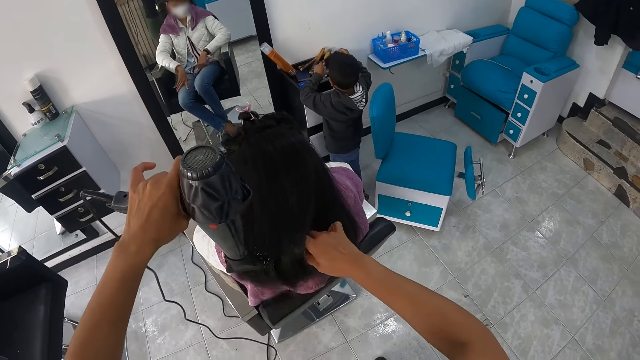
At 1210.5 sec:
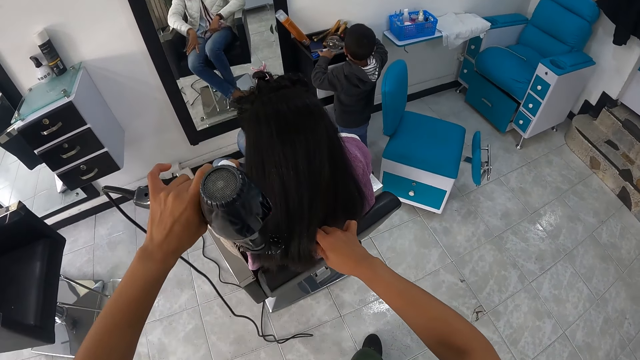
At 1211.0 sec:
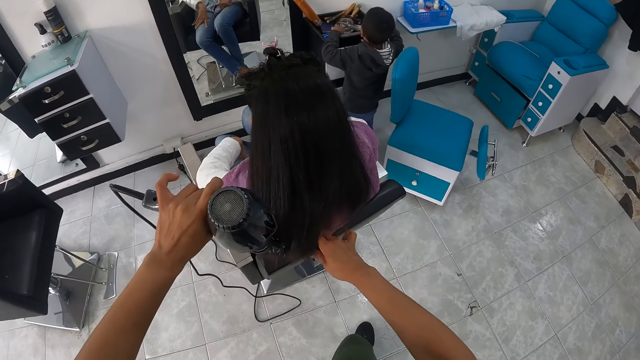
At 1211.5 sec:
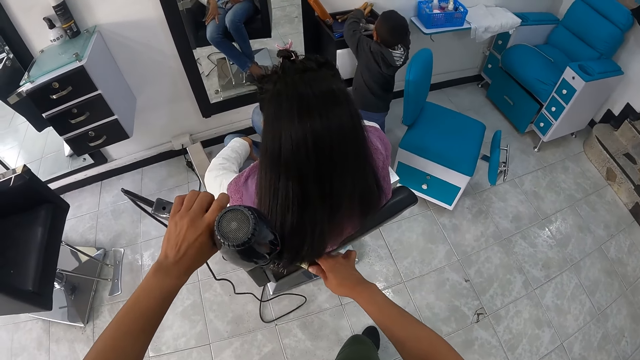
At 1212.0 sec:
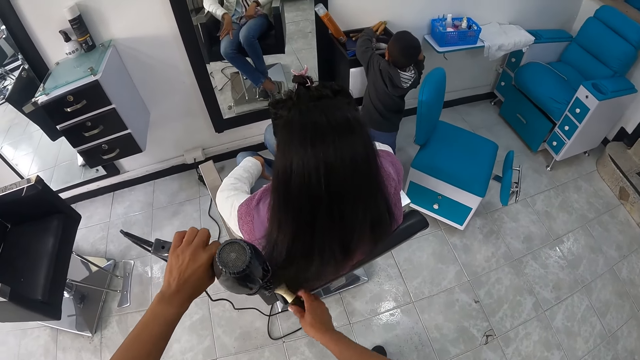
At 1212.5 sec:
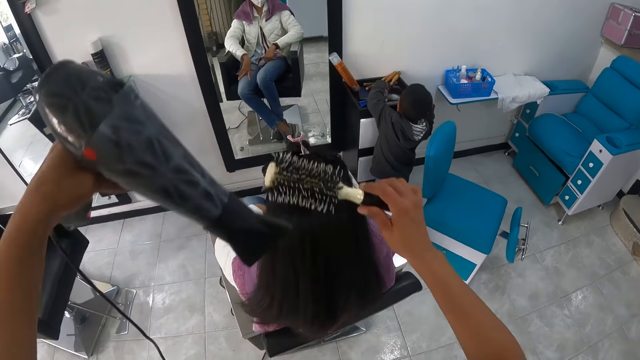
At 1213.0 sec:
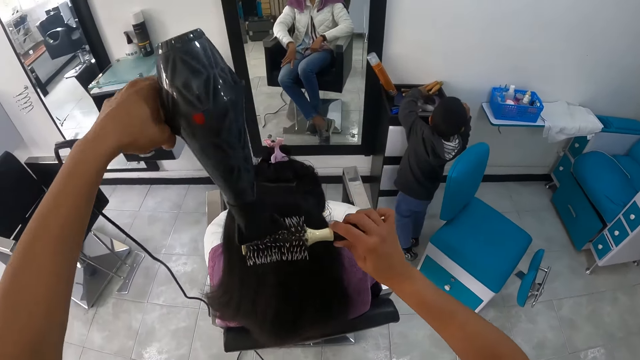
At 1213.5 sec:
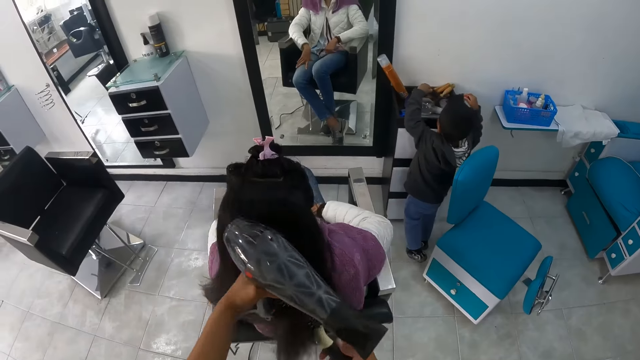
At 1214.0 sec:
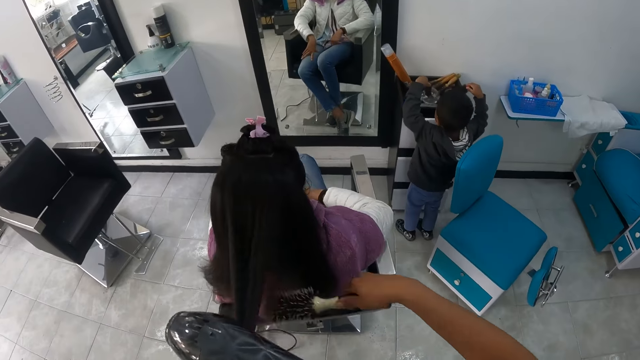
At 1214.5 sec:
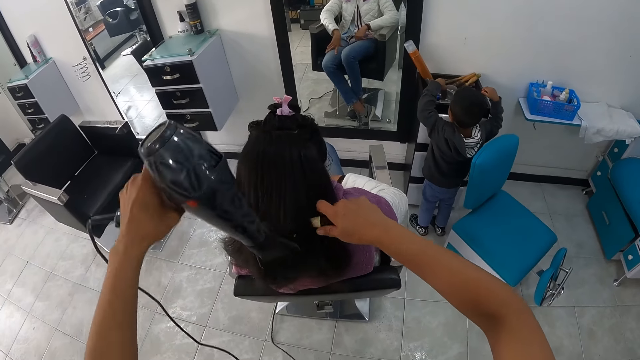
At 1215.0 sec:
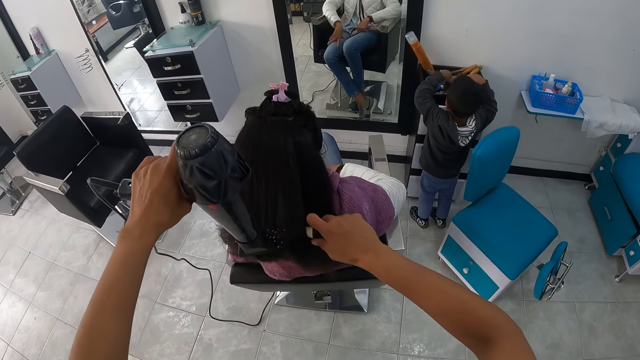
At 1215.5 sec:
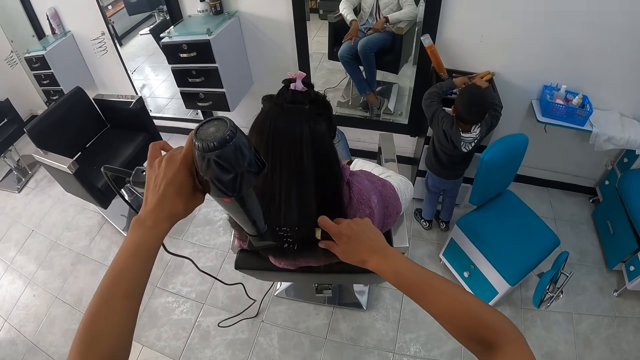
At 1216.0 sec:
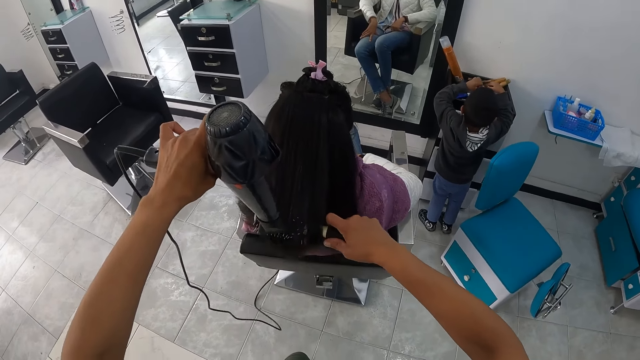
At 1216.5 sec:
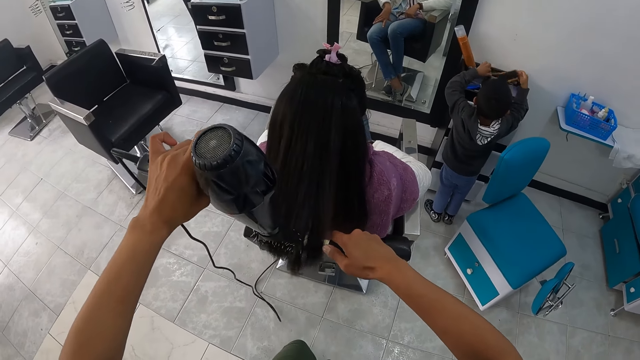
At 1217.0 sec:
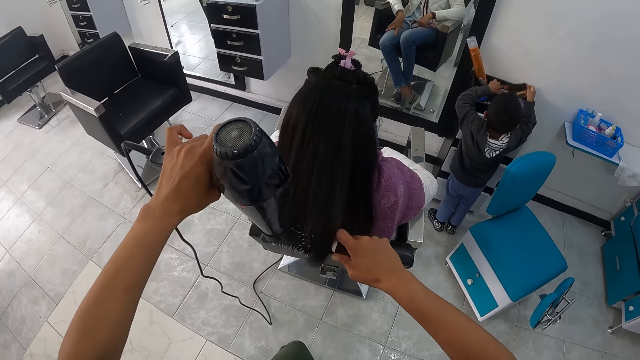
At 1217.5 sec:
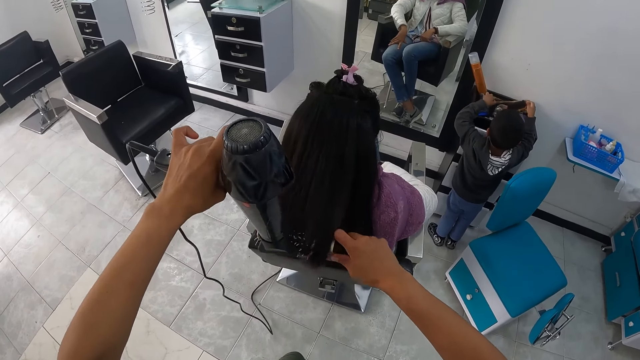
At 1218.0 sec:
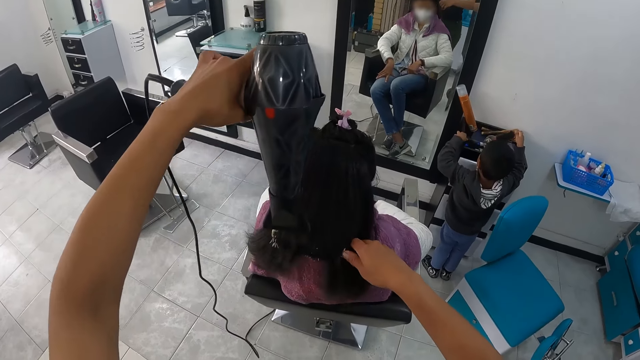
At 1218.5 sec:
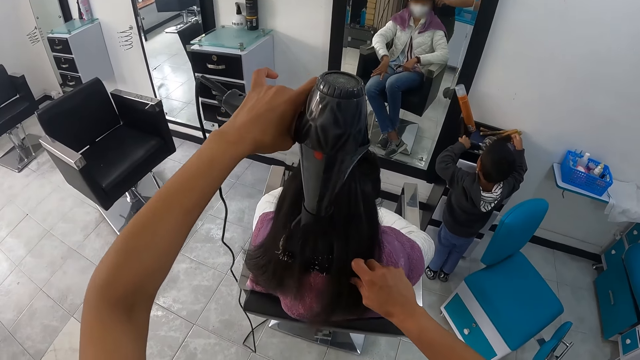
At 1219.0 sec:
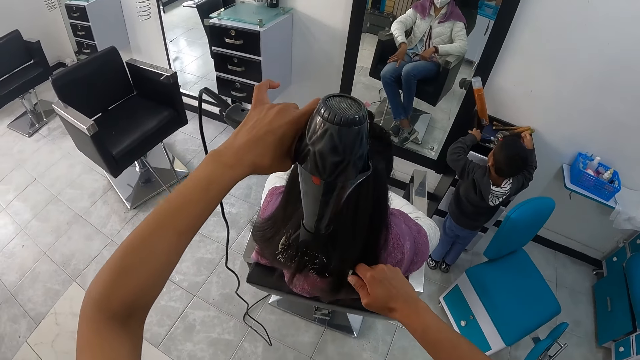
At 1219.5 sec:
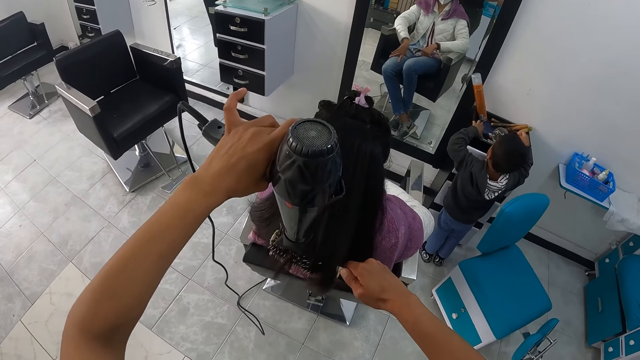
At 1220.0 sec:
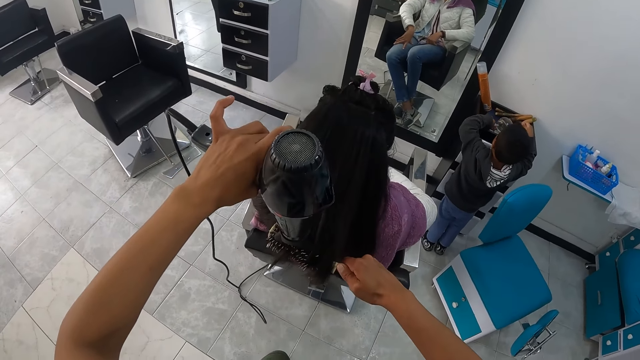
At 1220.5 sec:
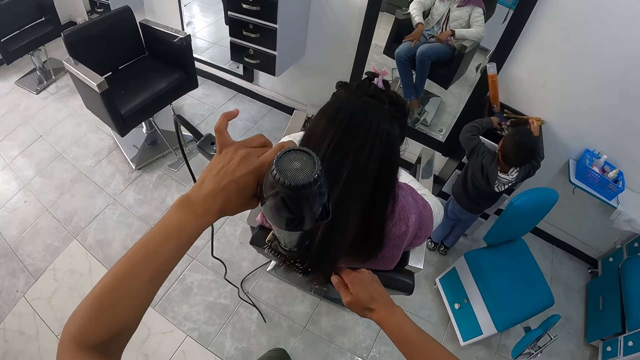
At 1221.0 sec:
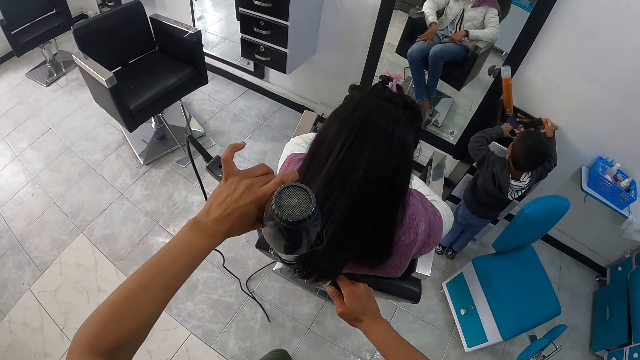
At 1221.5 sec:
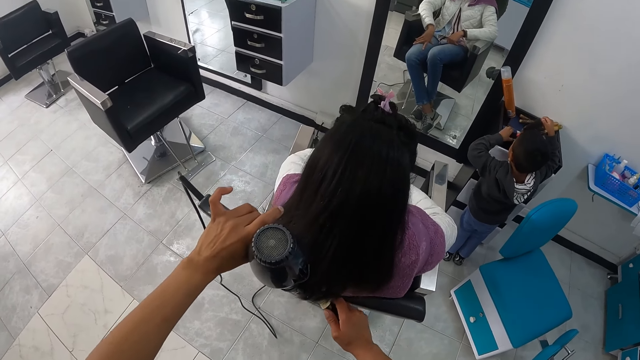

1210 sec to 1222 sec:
The boy picks up the brush from the cupboard with his left hand. The boy drops the brush on the surface. The boy touches the items.

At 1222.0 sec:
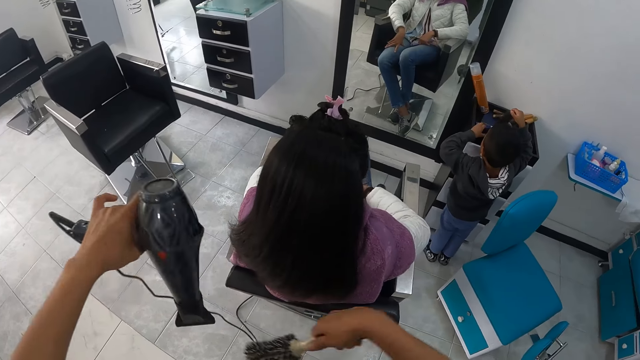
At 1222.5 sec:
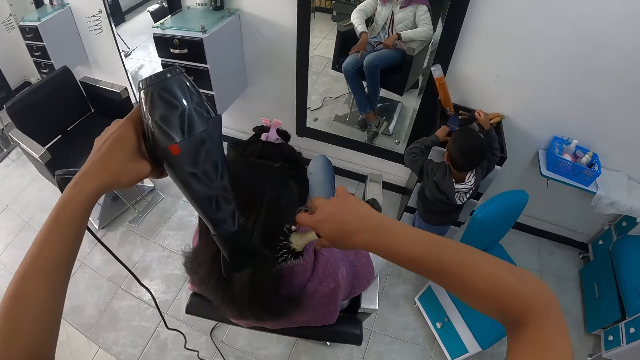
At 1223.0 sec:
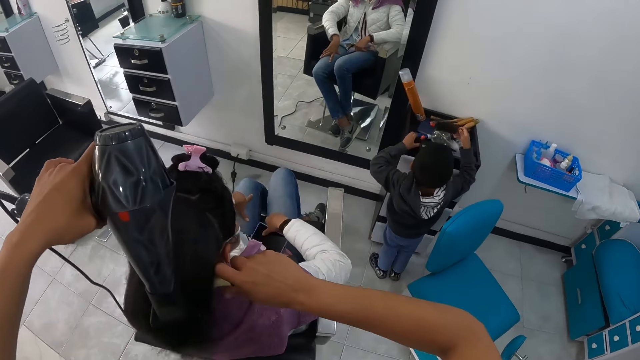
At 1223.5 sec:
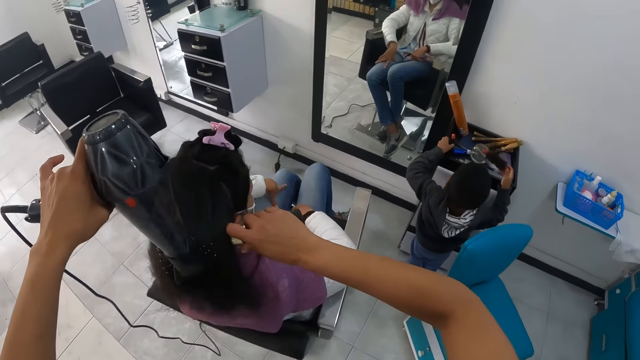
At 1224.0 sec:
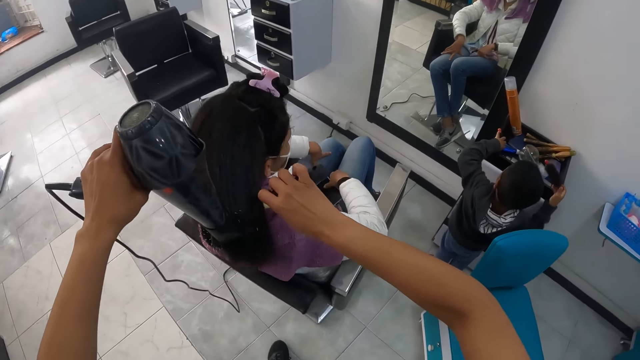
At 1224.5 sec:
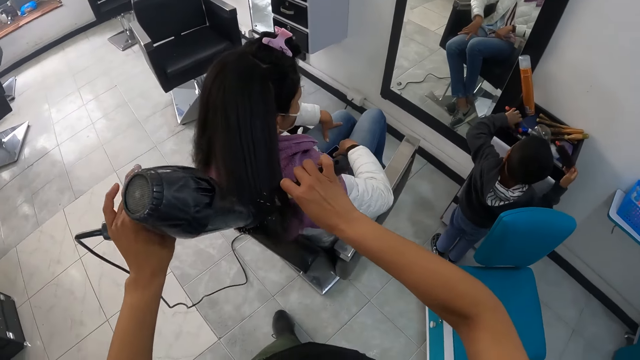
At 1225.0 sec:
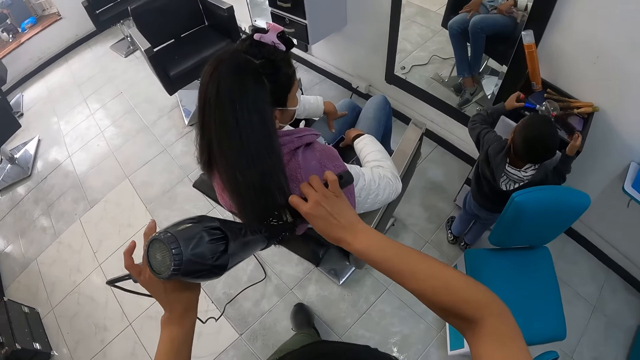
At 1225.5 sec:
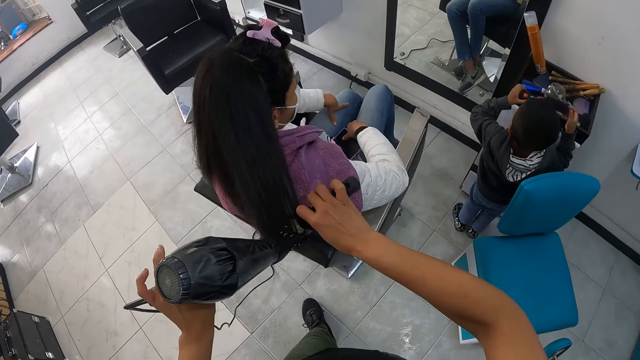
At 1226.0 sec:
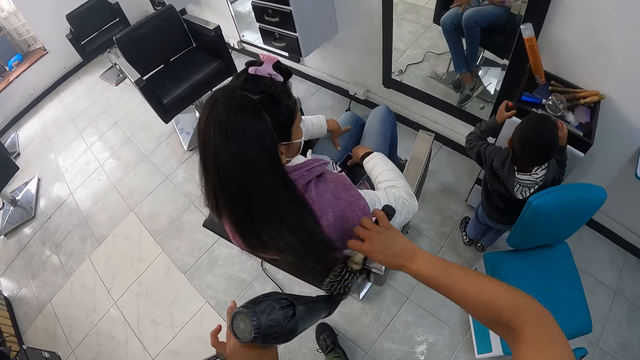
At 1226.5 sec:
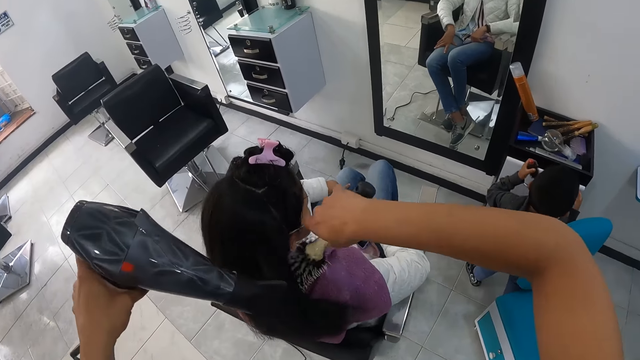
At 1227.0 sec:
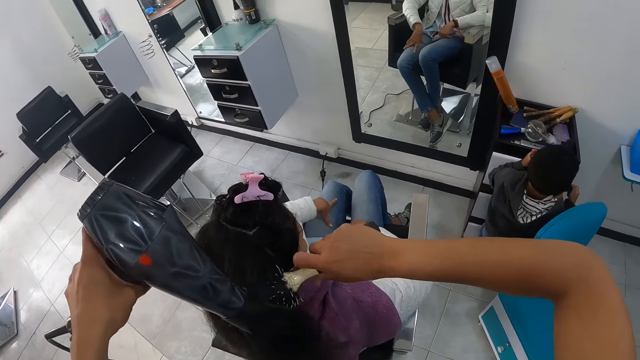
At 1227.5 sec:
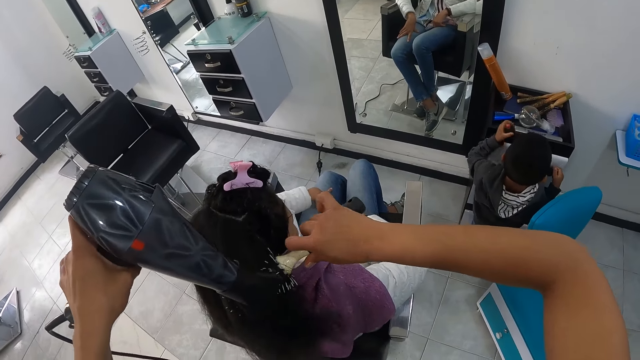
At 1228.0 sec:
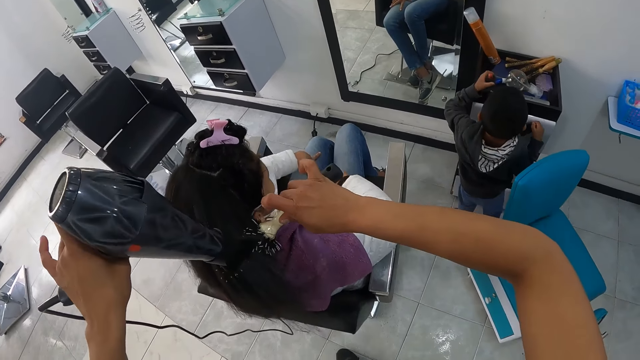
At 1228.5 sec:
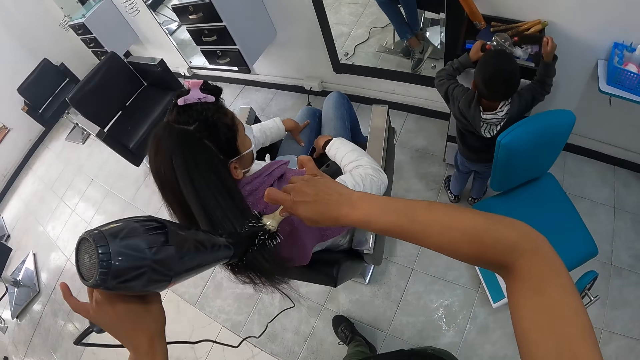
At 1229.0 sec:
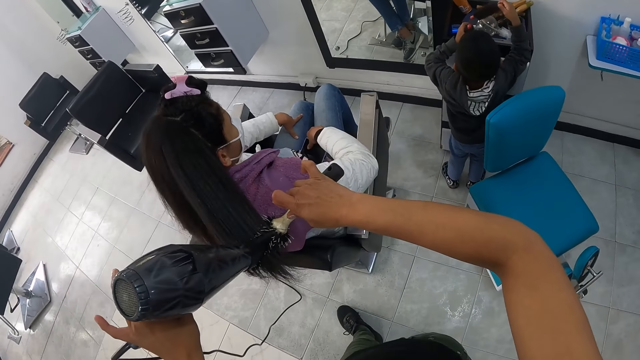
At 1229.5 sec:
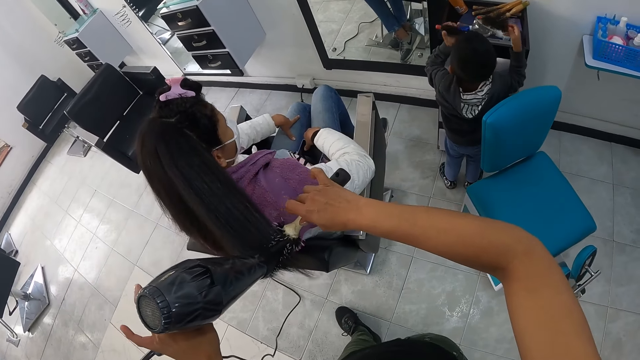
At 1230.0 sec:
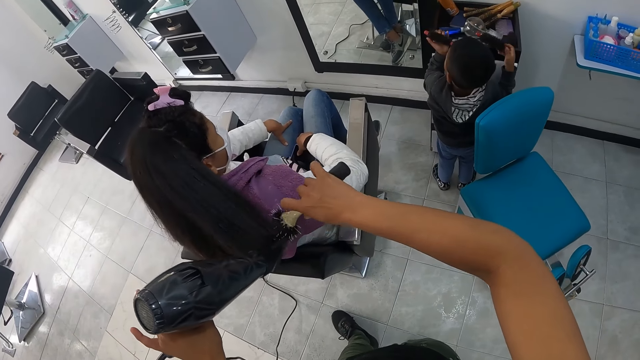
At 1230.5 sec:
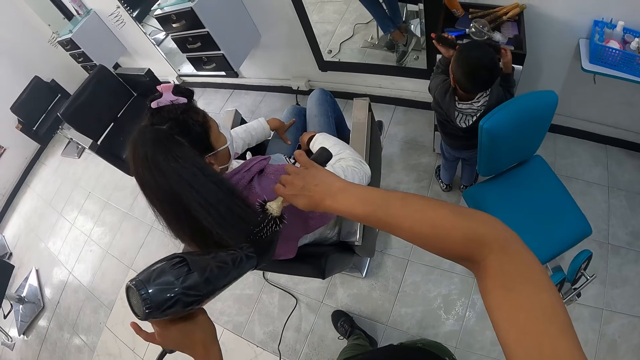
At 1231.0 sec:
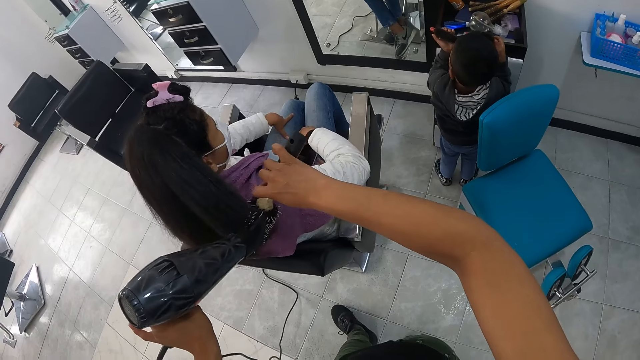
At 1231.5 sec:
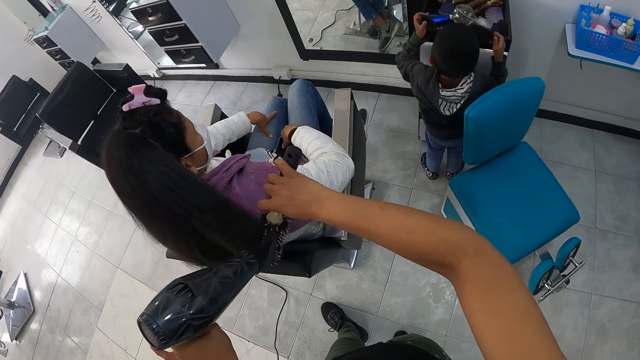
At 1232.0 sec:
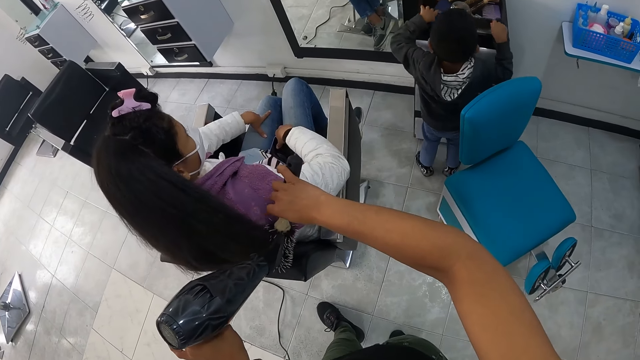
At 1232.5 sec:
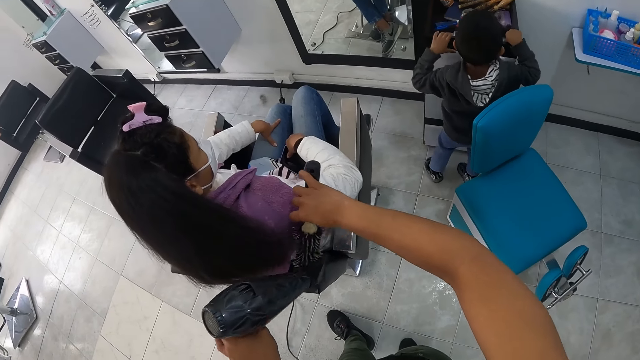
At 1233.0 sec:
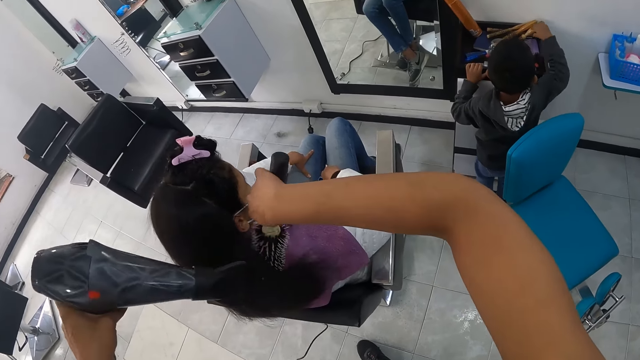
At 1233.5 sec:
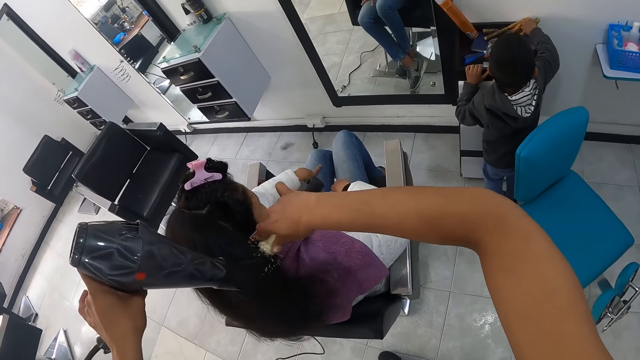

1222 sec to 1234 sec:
The boy drops the brush on the cupboard with his right hand. The boy drops the brush on the cupboard with his left hand.
